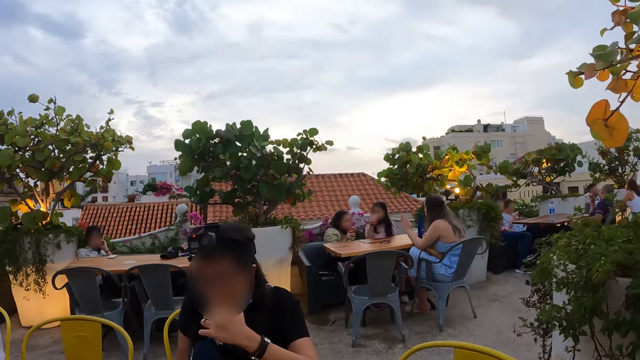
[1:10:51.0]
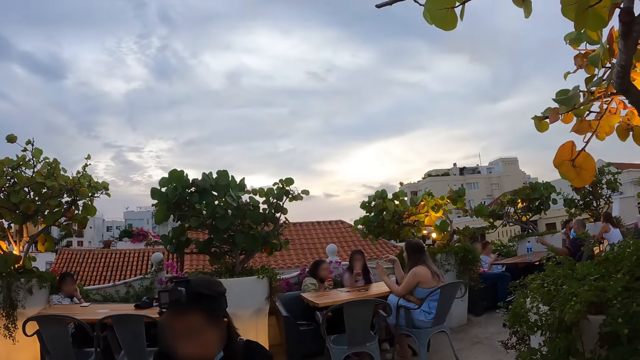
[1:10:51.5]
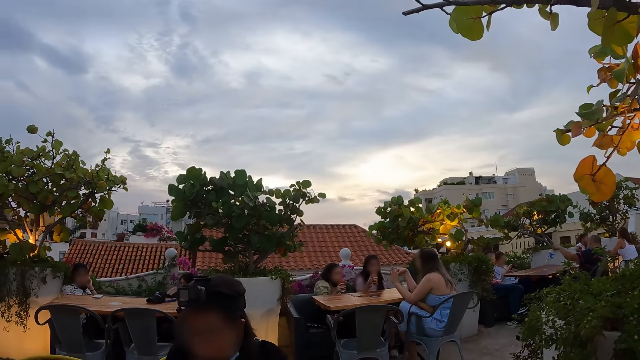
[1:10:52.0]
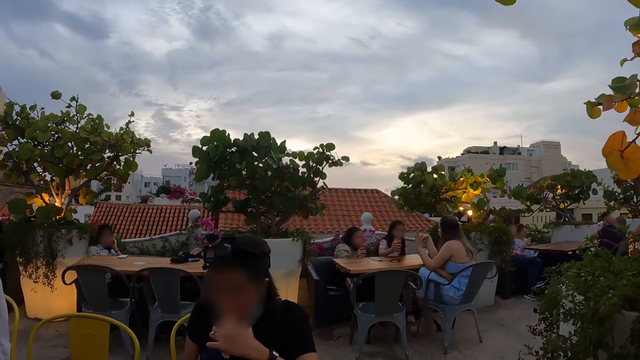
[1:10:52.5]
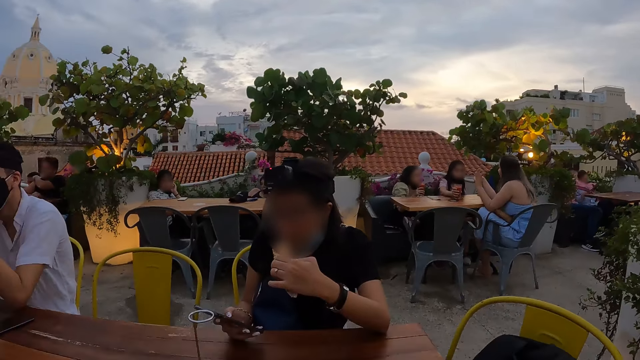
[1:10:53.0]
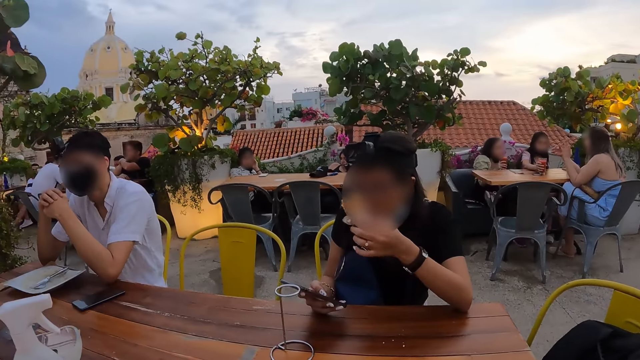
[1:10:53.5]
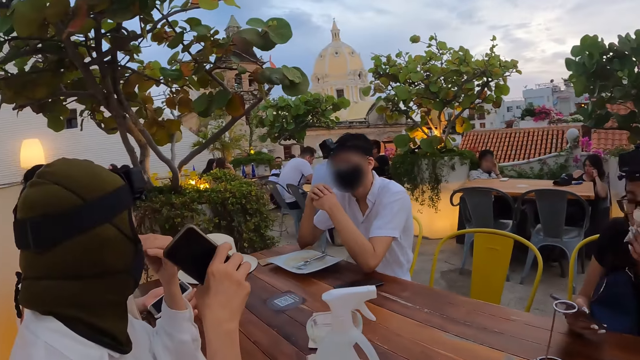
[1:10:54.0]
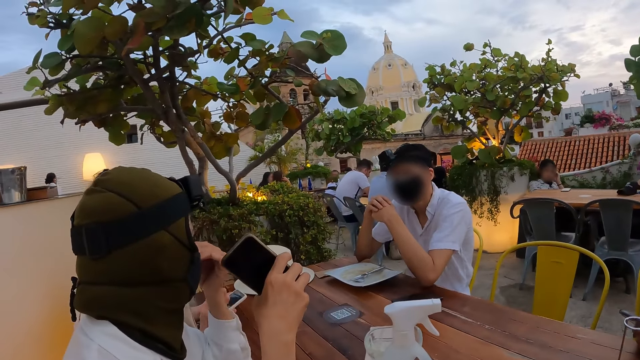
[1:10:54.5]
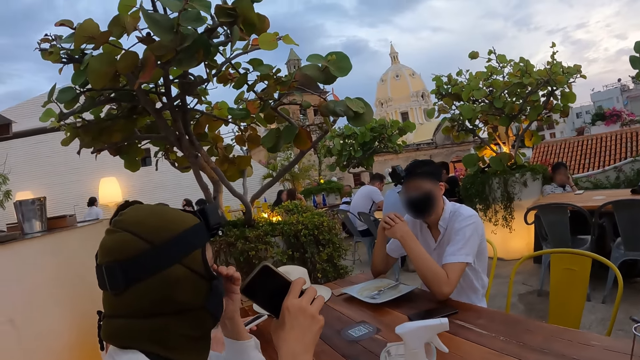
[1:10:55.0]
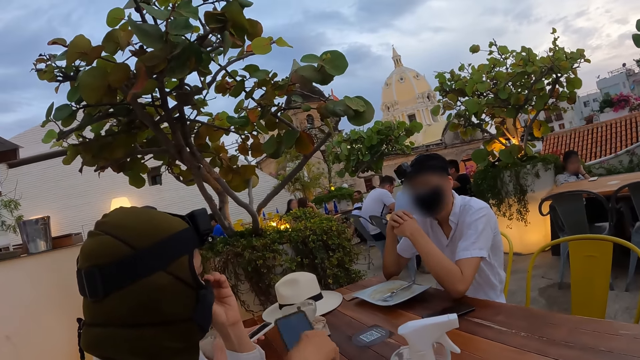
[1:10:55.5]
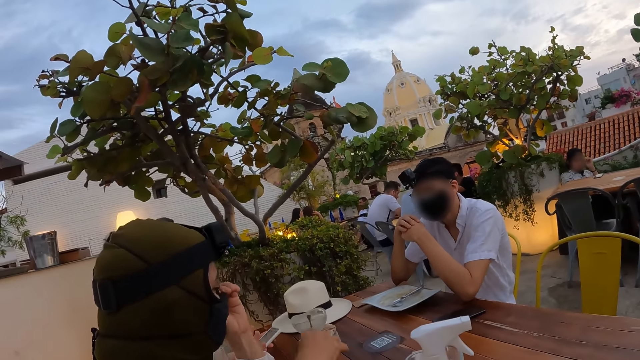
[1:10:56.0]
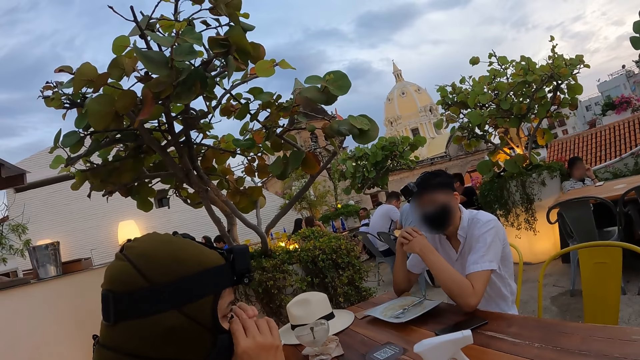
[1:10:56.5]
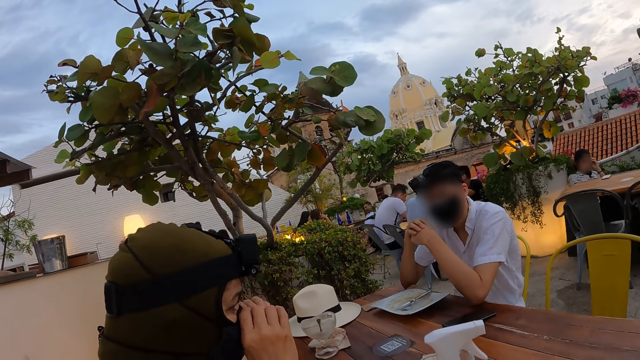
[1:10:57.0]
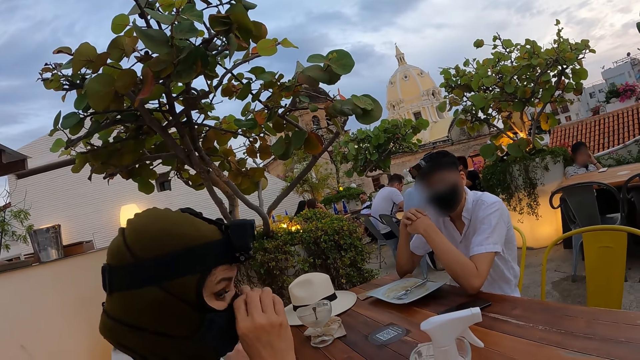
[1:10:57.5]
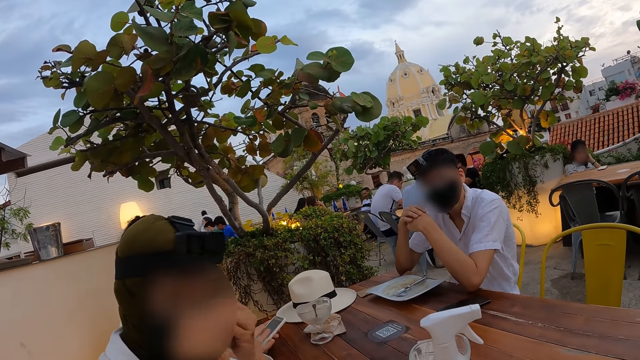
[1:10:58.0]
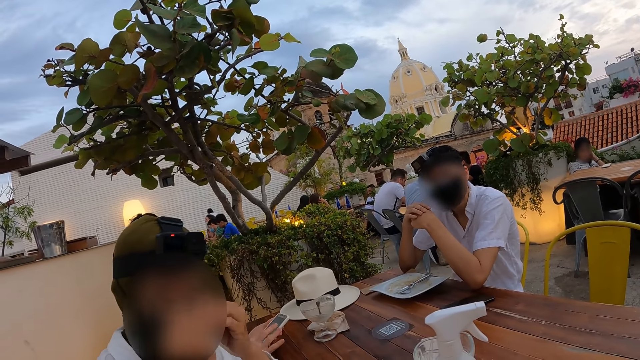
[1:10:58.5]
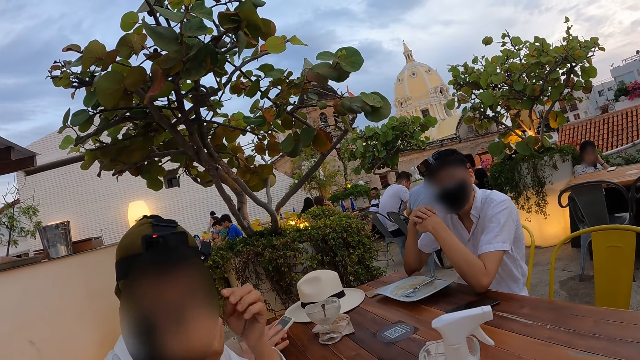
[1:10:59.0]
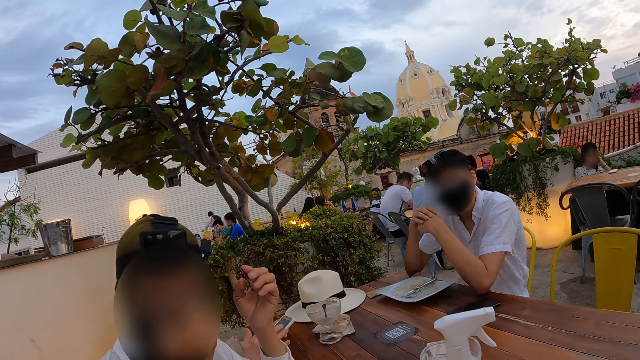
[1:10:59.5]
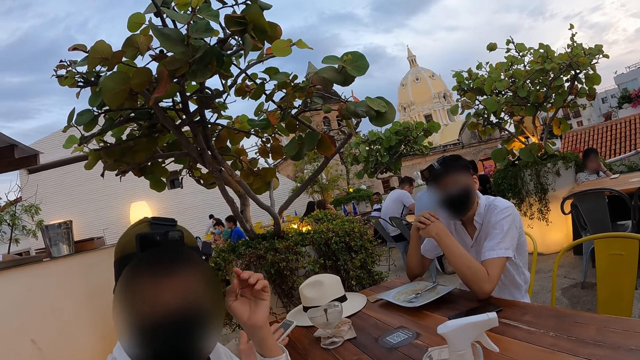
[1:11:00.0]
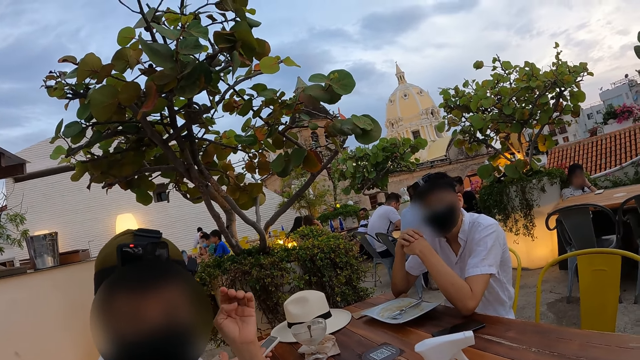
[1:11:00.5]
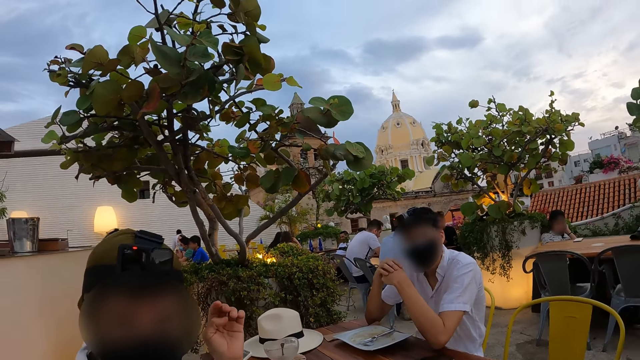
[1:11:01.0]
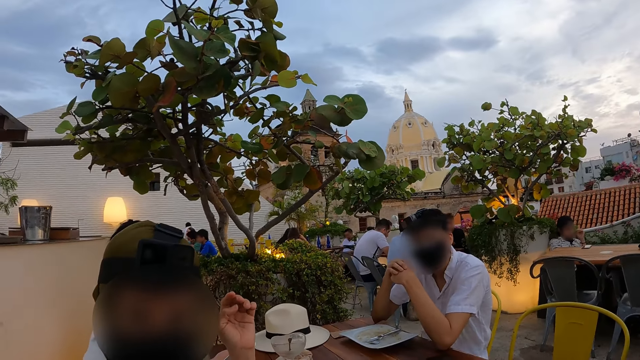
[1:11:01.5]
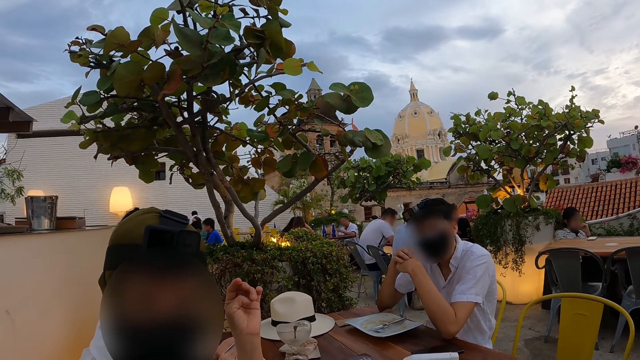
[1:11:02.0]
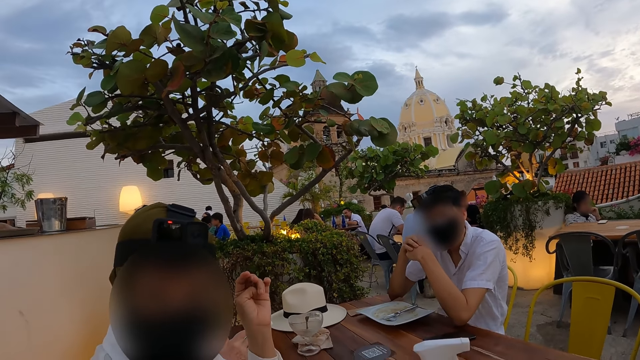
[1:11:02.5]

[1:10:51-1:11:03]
A woman operates the phone with her right hand and holds the phone with her left hand. Another woman drops the phone on the table with her right hand and adjusts the facemask on her face with both hands.

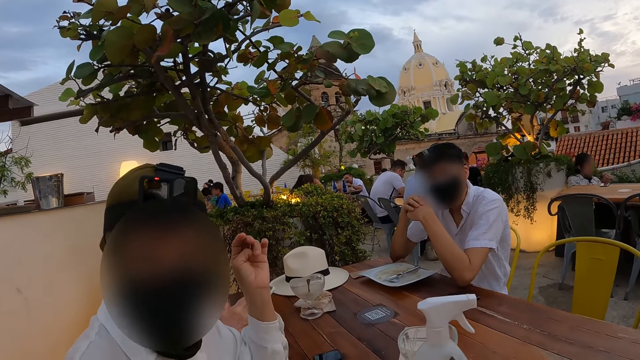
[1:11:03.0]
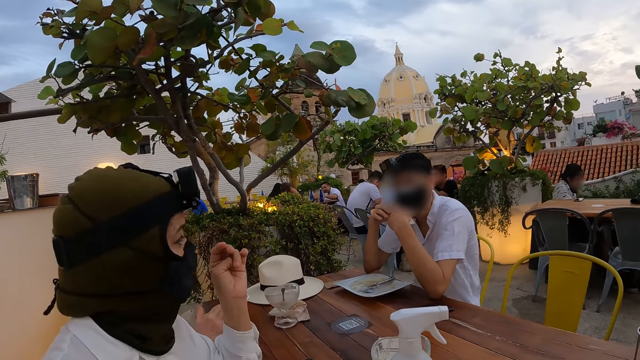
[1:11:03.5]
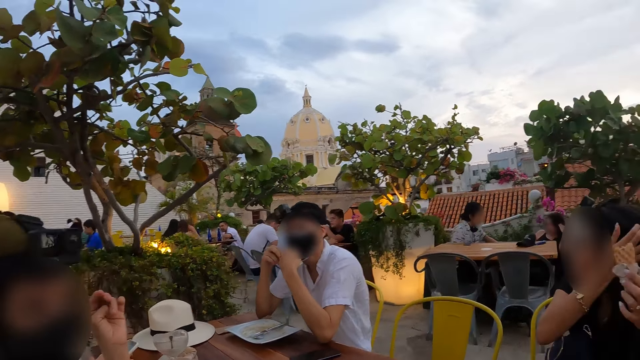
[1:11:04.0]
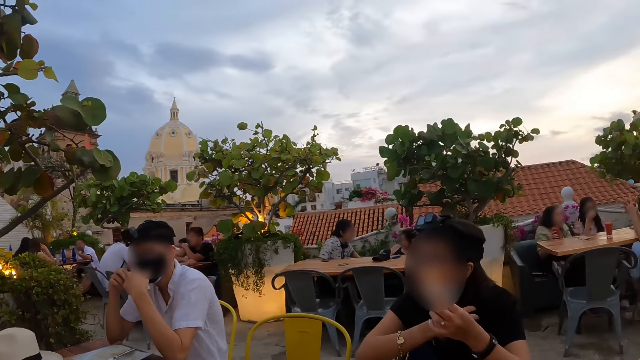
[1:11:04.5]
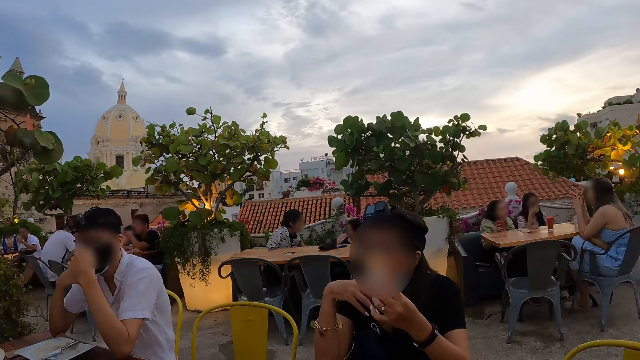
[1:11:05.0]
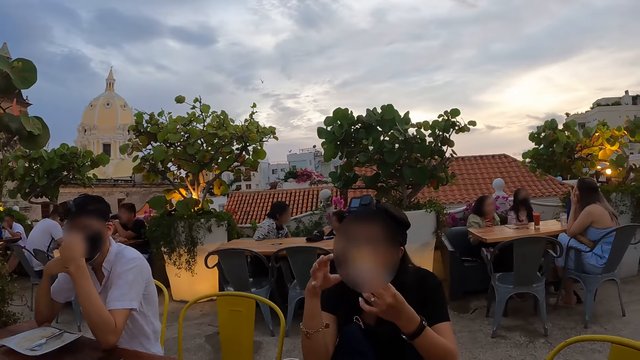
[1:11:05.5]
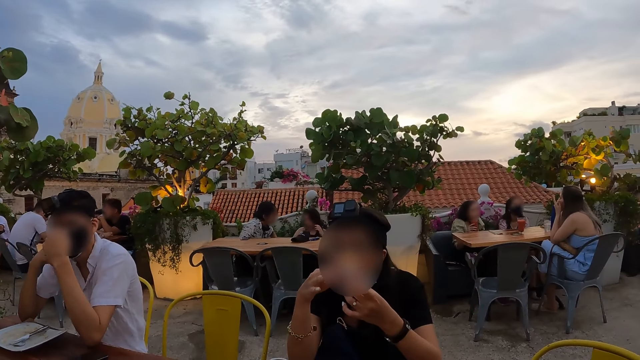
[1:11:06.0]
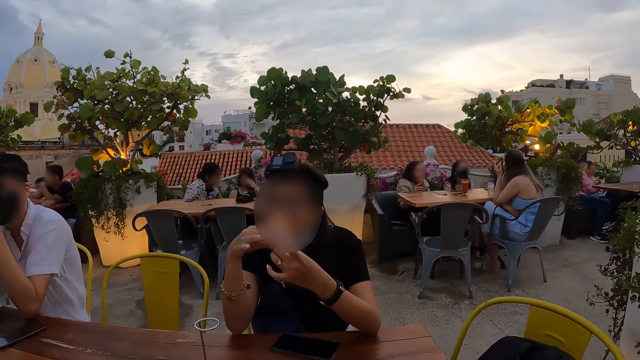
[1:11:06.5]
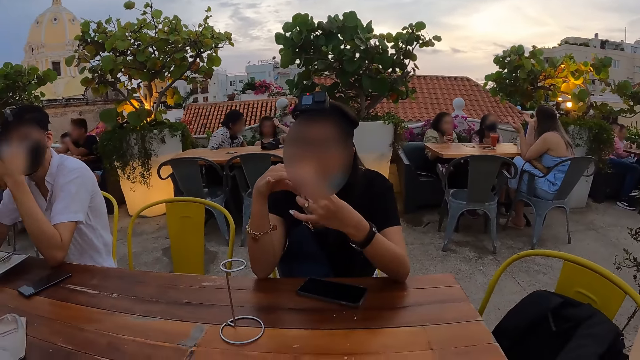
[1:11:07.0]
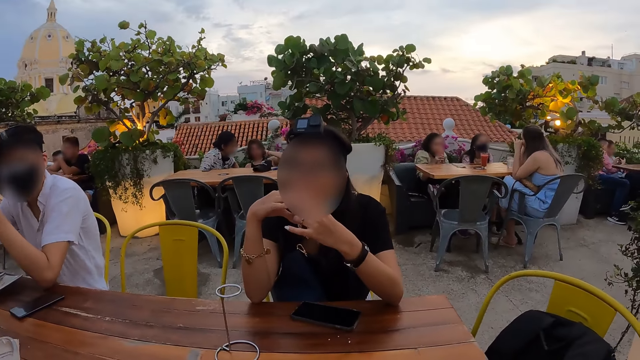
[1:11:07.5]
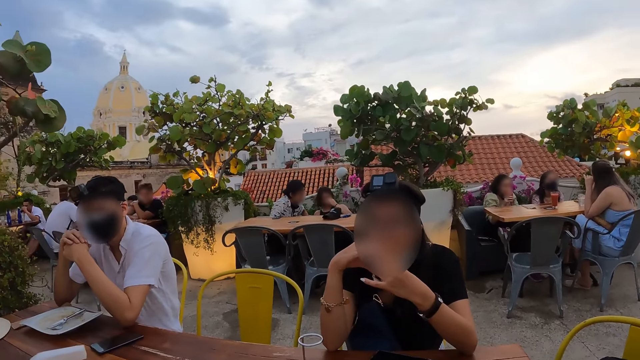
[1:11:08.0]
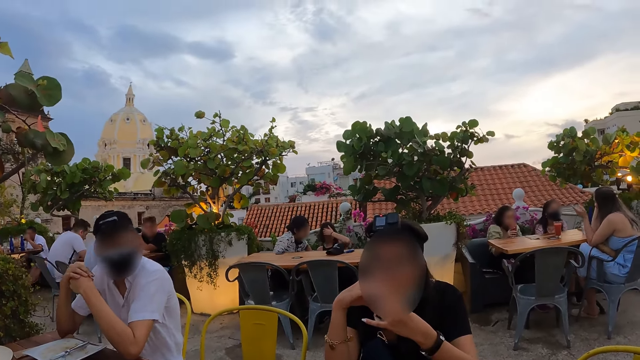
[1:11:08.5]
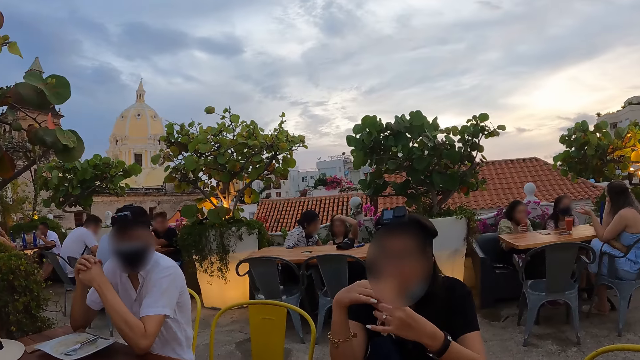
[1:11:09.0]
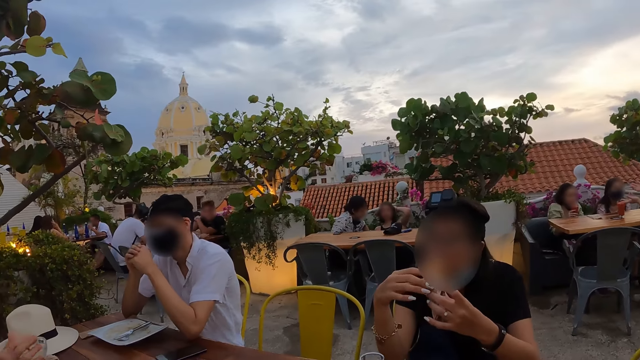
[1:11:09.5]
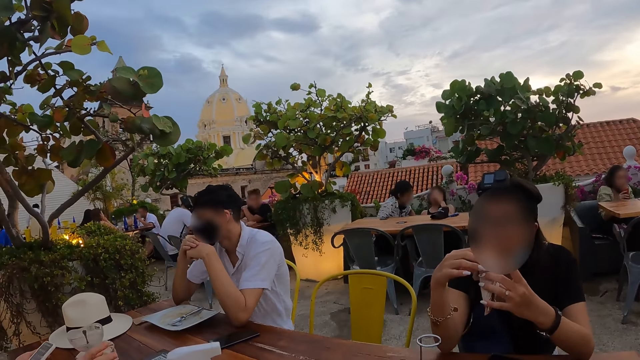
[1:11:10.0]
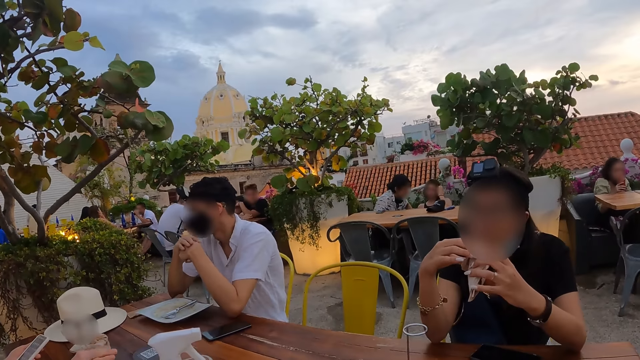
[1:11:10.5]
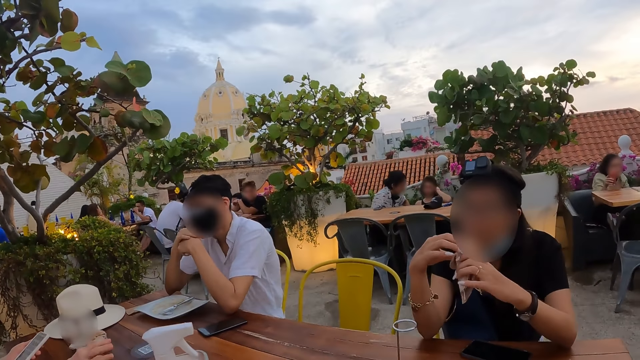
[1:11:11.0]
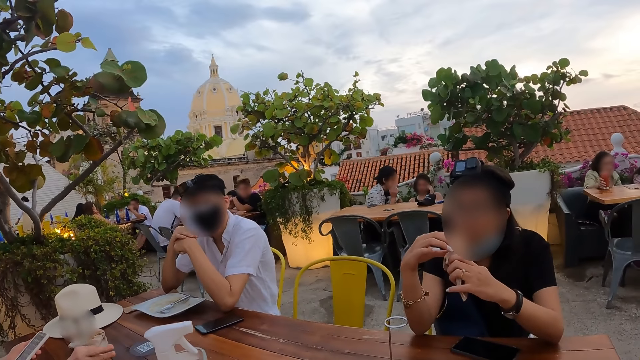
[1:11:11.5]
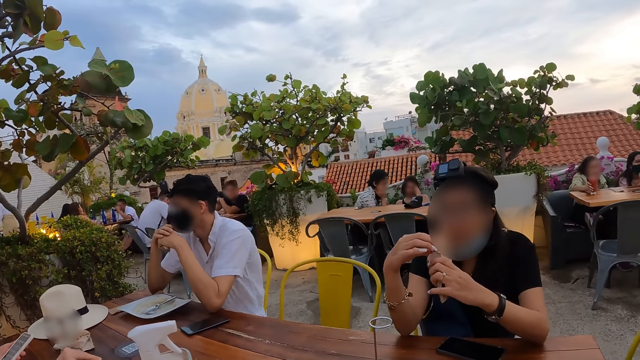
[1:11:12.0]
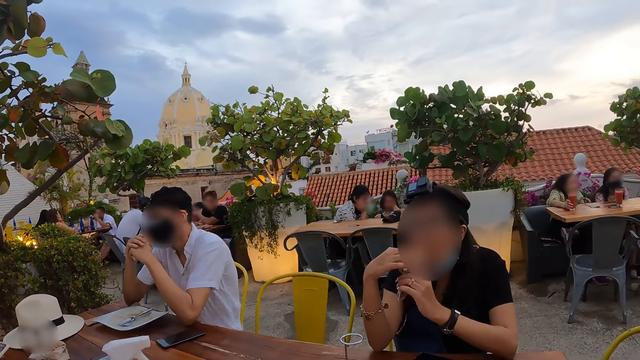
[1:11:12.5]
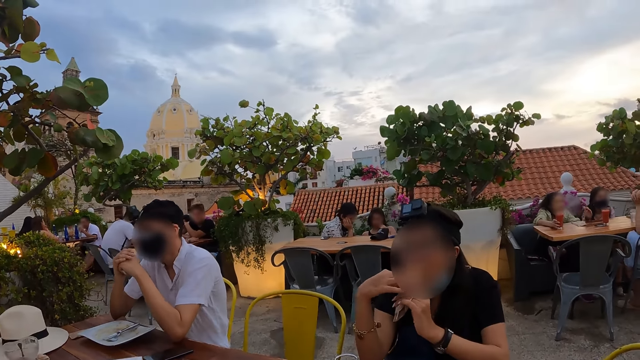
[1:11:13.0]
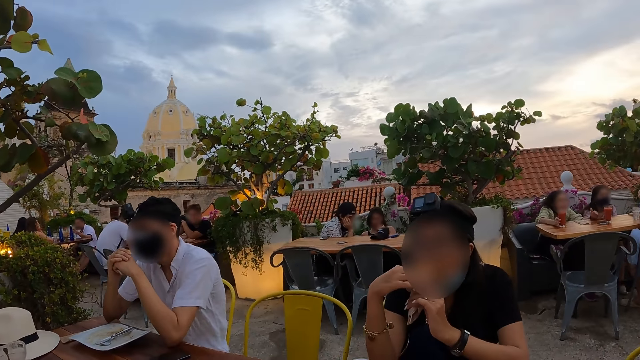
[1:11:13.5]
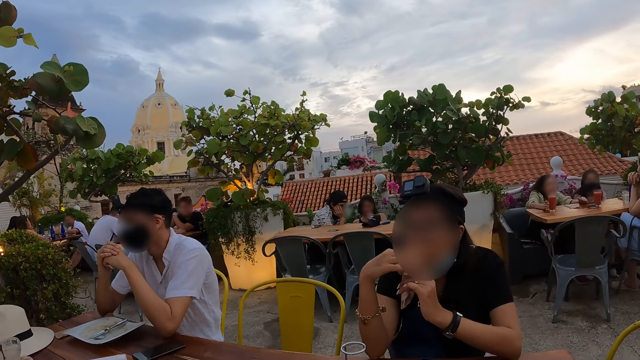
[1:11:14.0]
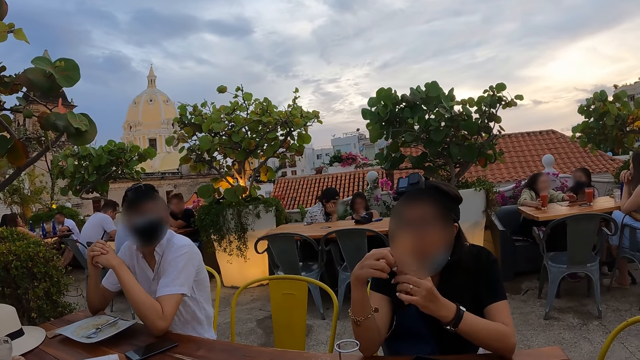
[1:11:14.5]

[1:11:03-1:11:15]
The woman eats the cone waffle with her left hand.
